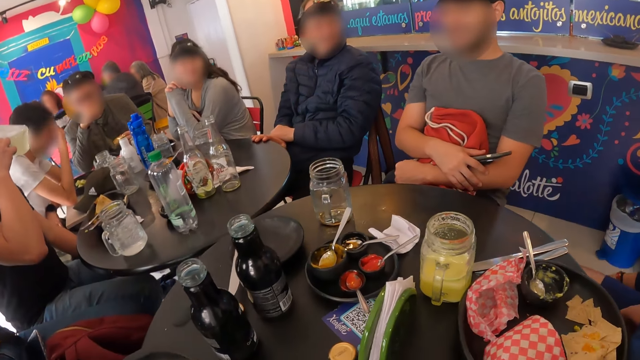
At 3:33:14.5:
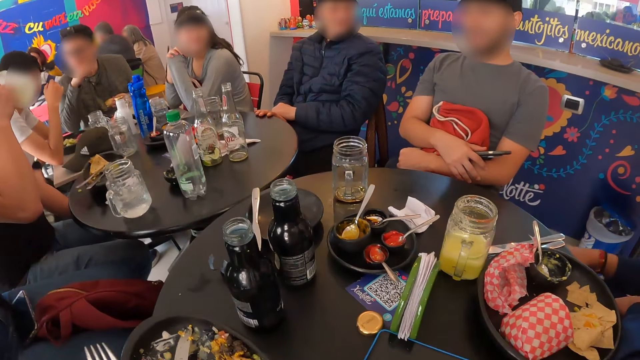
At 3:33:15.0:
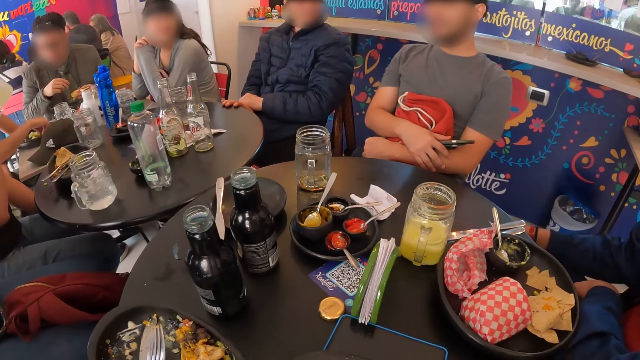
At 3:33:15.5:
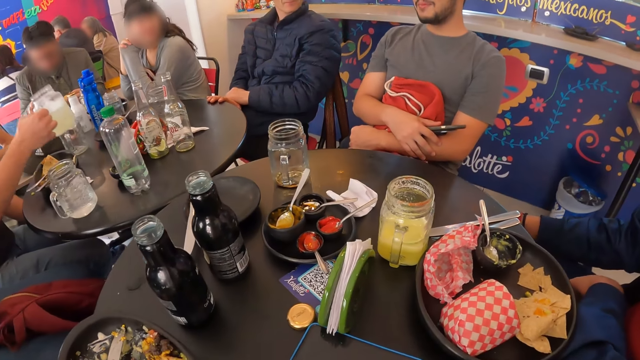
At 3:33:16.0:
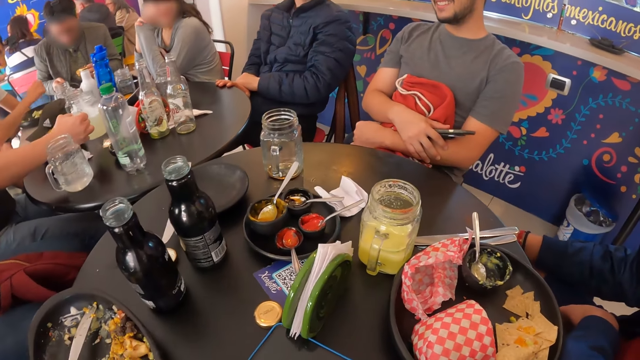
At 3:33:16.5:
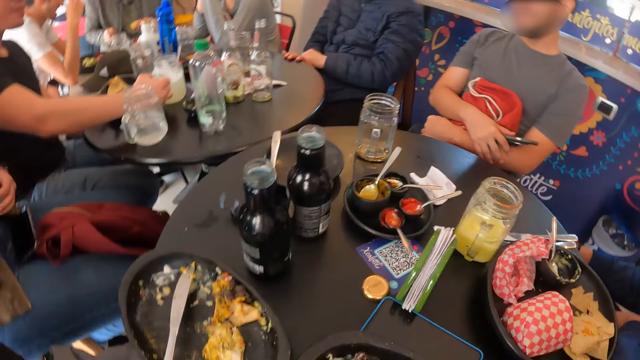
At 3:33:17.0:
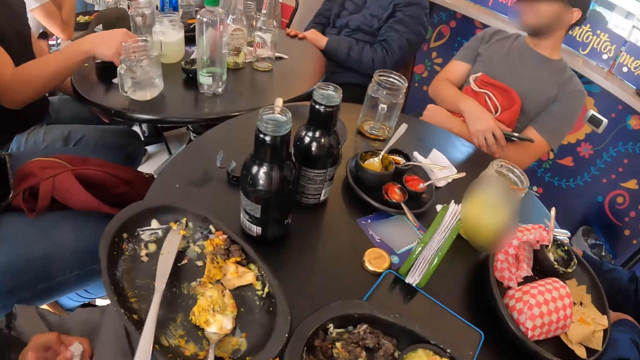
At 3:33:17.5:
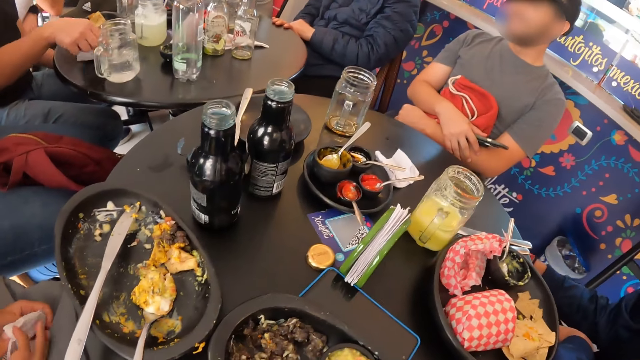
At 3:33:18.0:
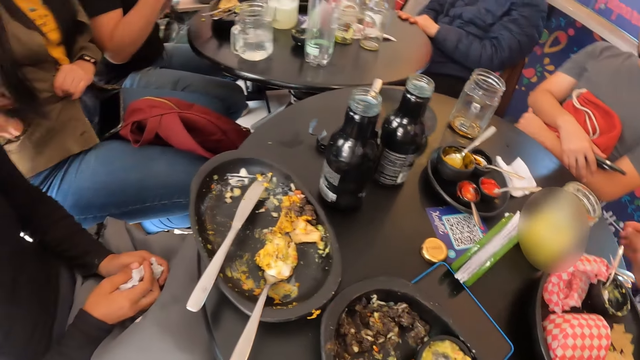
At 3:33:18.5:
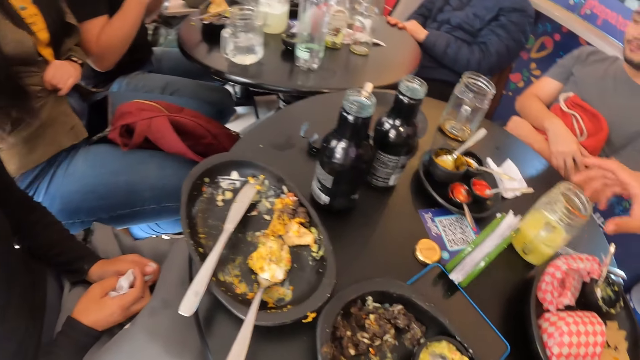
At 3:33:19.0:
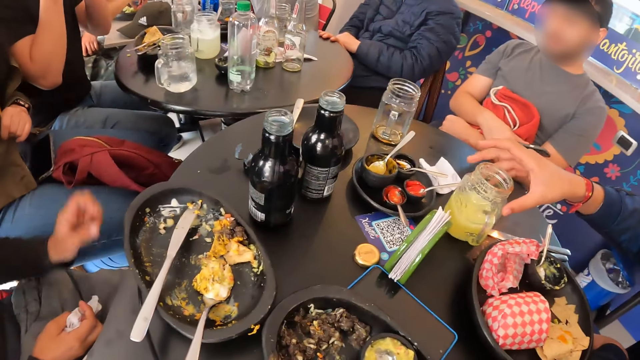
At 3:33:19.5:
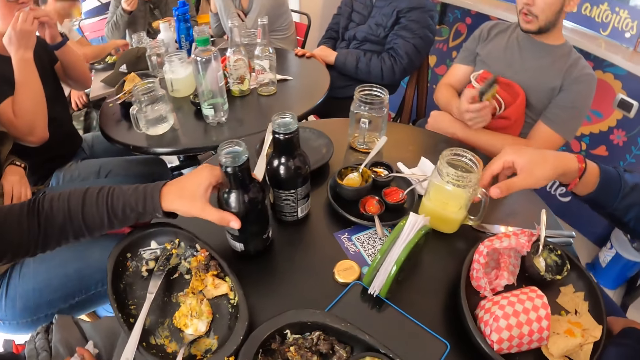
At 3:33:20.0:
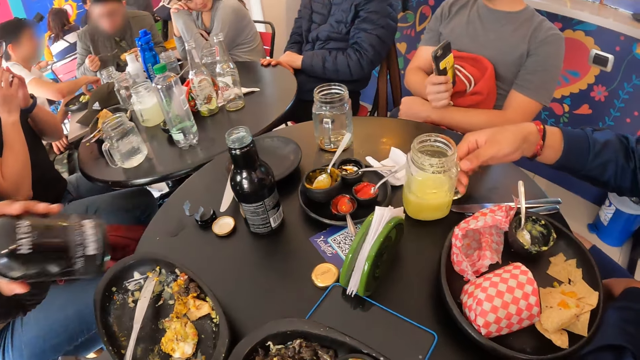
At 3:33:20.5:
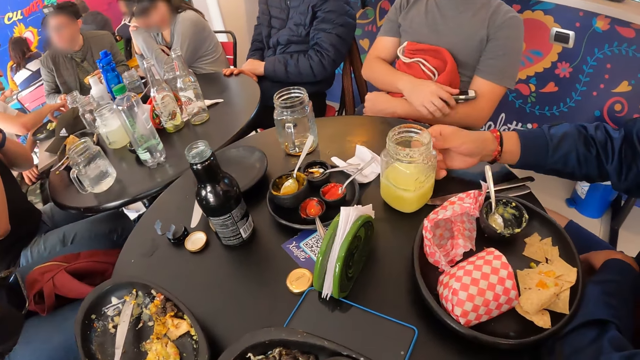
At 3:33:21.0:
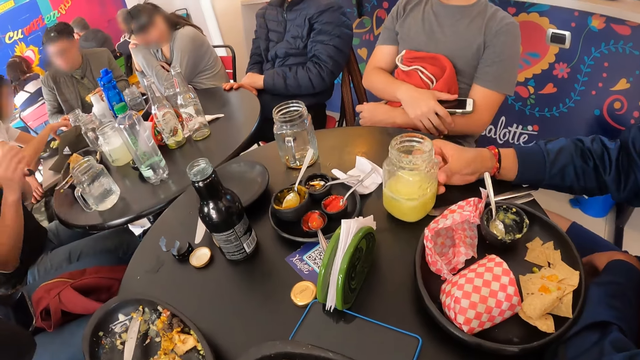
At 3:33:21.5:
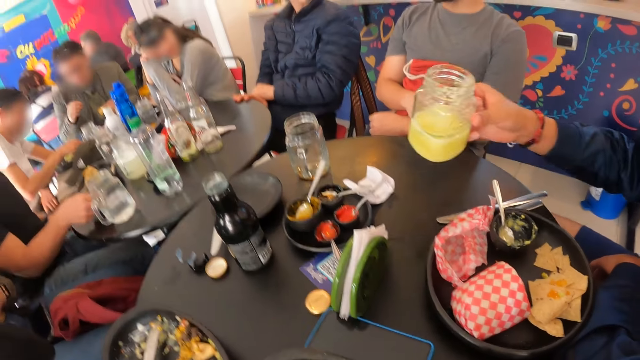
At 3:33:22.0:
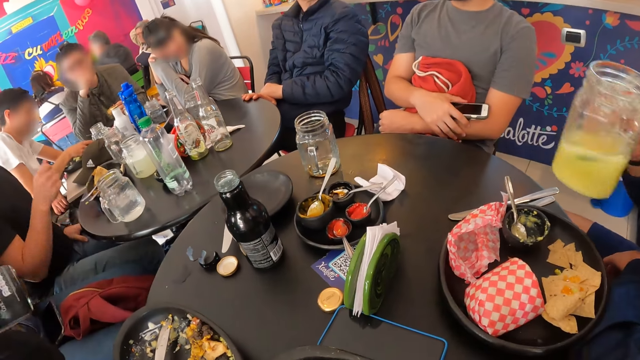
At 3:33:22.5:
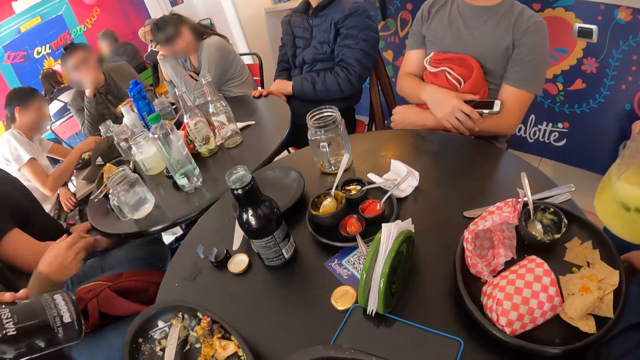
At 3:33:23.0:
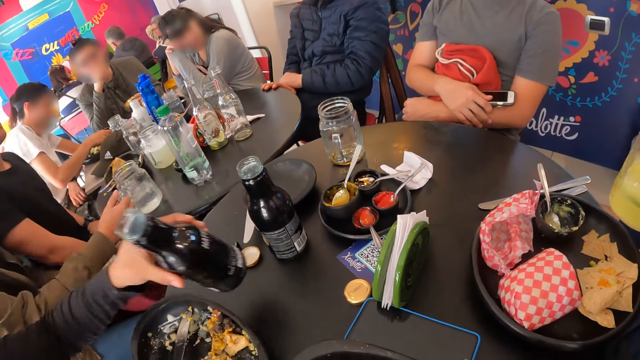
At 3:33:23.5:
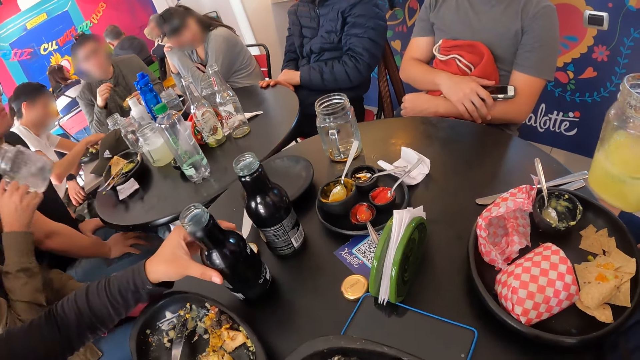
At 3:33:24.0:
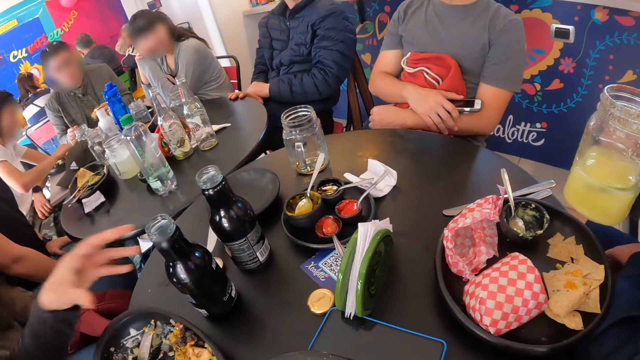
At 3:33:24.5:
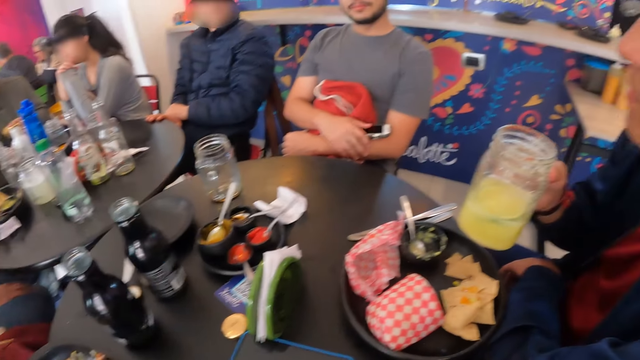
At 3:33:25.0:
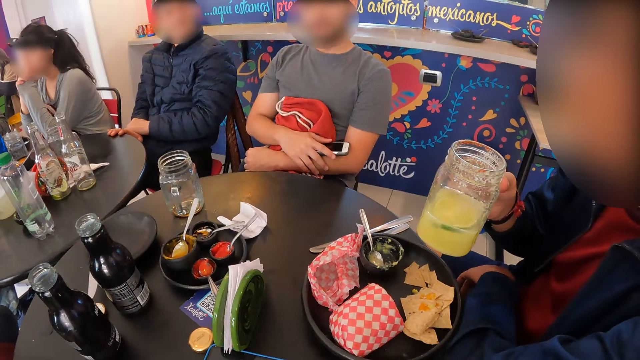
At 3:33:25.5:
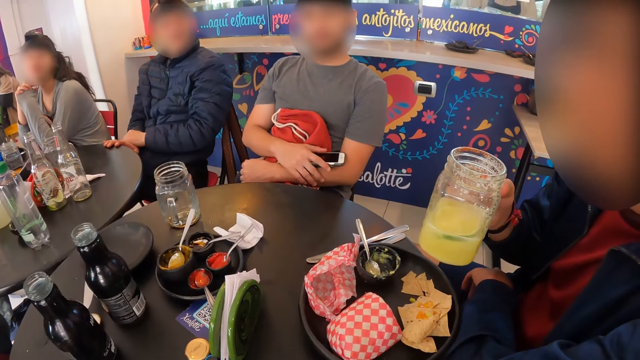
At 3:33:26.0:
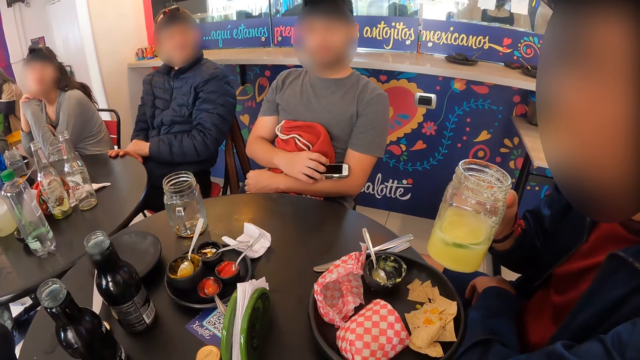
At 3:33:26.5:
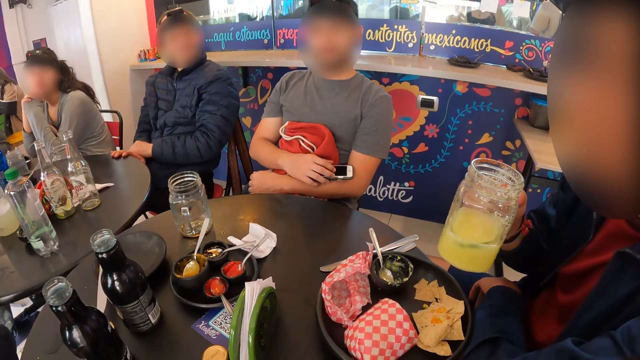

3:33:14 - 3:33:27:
The man interacts with the group of people and the camera wearer. Another man drops the cup on the table with his right hand. The woman takes the bottle from the table with her left hand. A third man takes a cup from the table with his right hand. Another woman takes the cup from the table with her right hand. The first woman drops the bottle on the table with her left hand.

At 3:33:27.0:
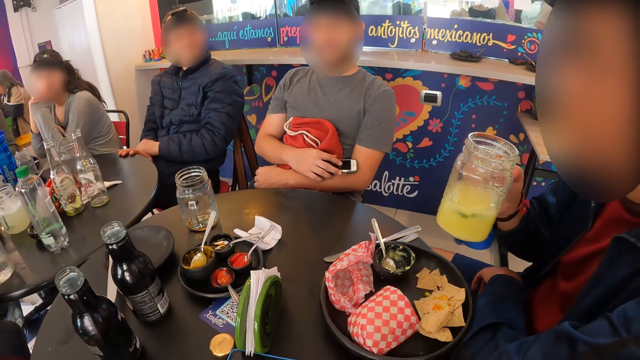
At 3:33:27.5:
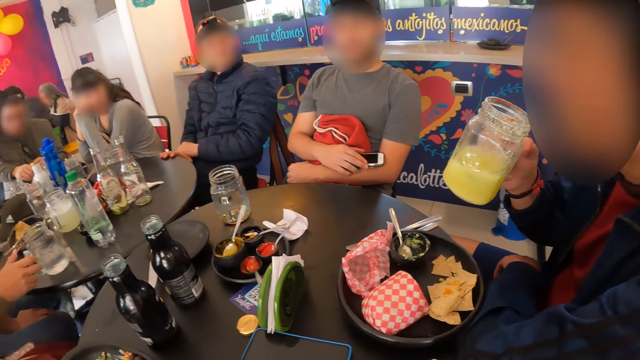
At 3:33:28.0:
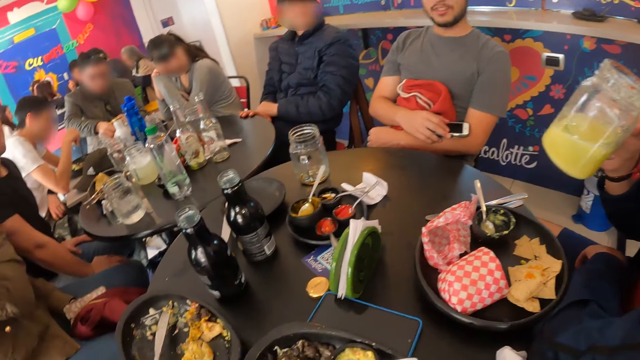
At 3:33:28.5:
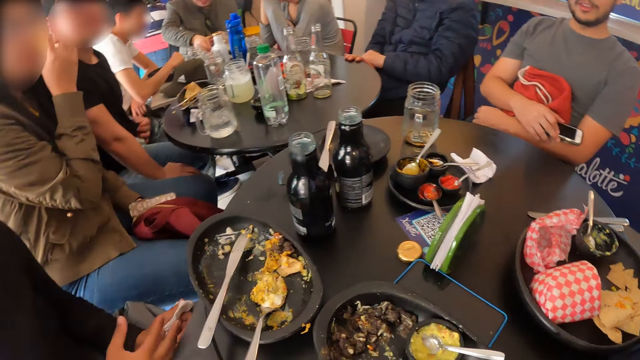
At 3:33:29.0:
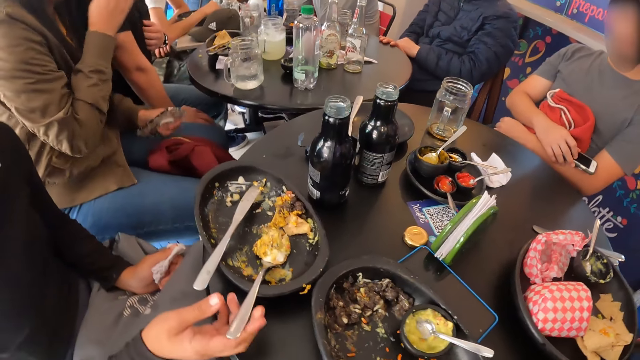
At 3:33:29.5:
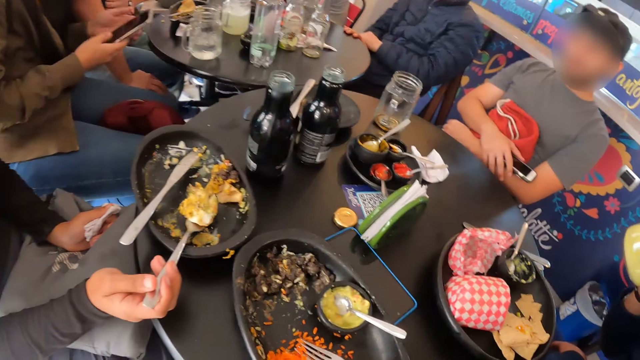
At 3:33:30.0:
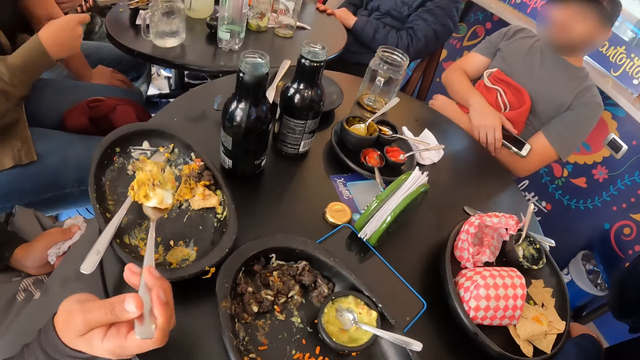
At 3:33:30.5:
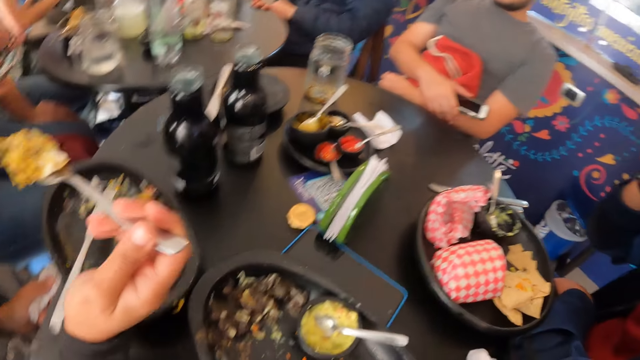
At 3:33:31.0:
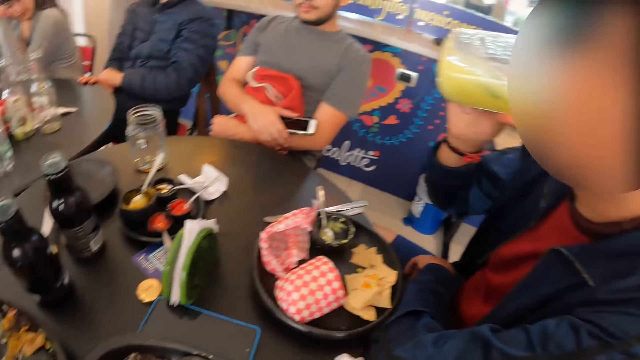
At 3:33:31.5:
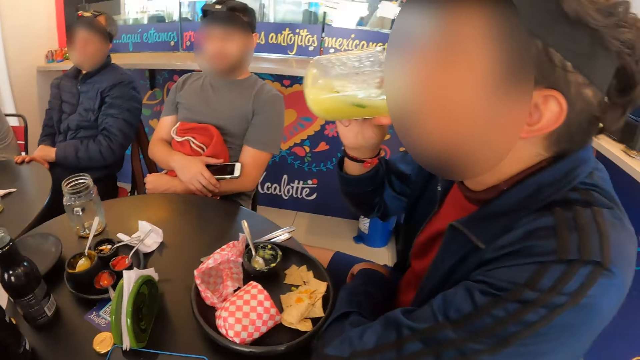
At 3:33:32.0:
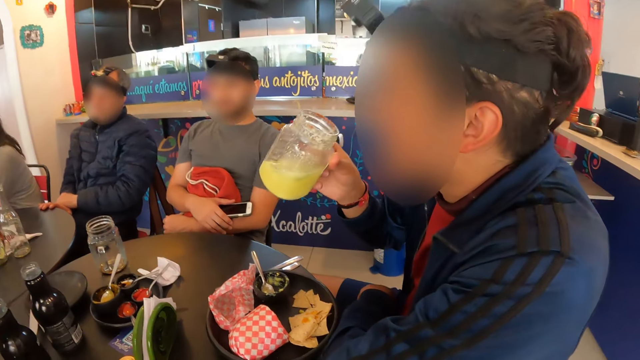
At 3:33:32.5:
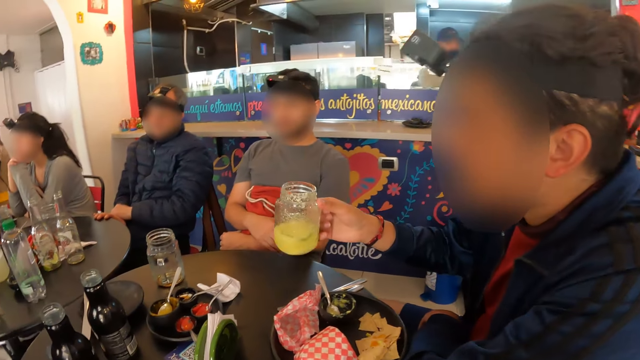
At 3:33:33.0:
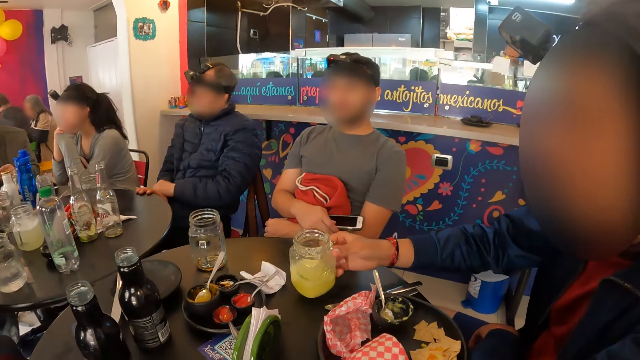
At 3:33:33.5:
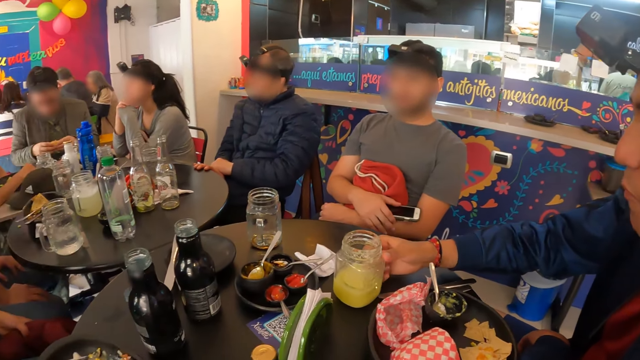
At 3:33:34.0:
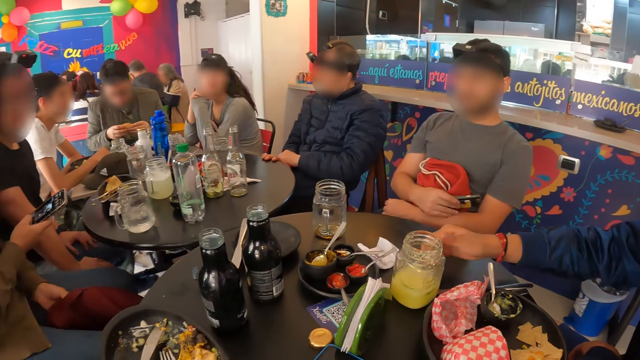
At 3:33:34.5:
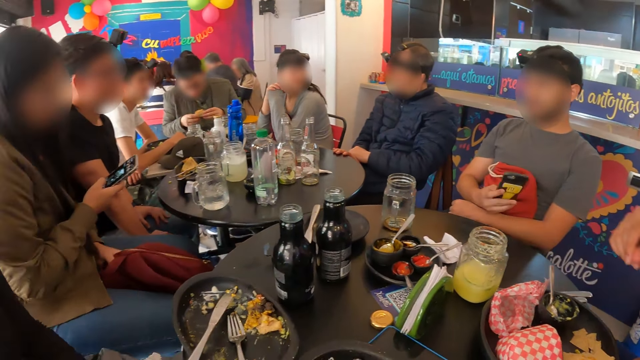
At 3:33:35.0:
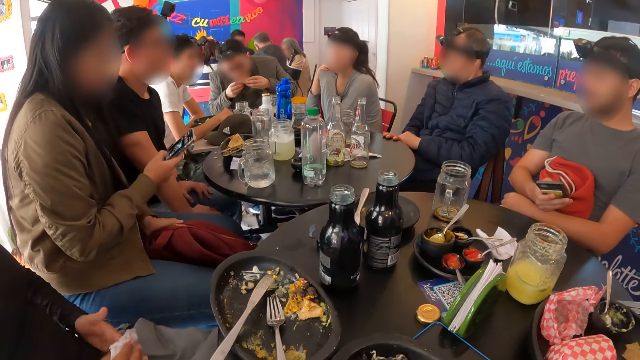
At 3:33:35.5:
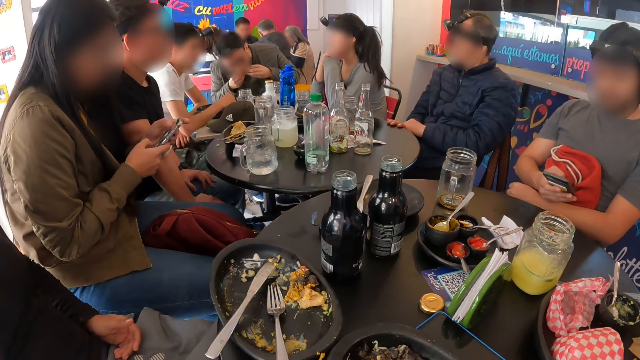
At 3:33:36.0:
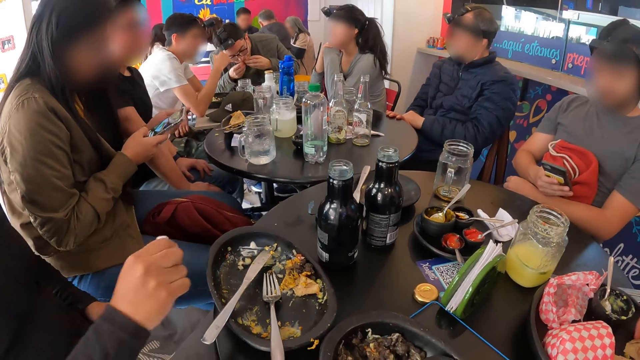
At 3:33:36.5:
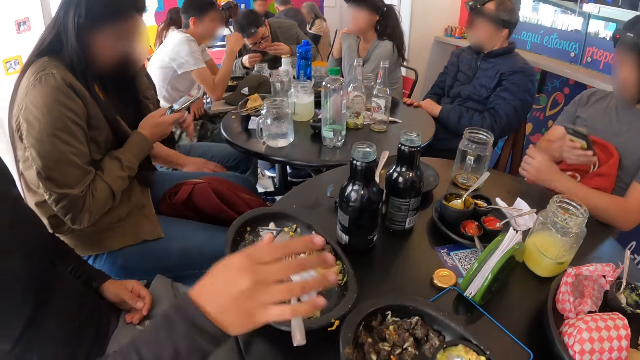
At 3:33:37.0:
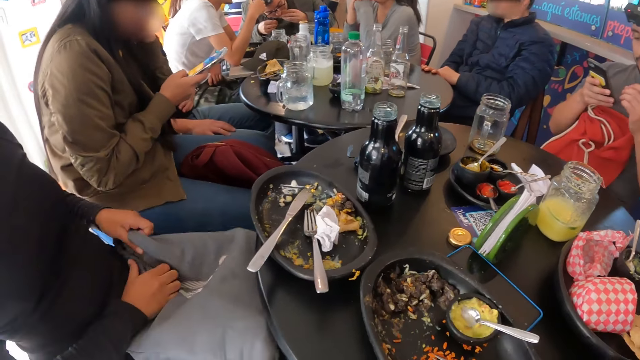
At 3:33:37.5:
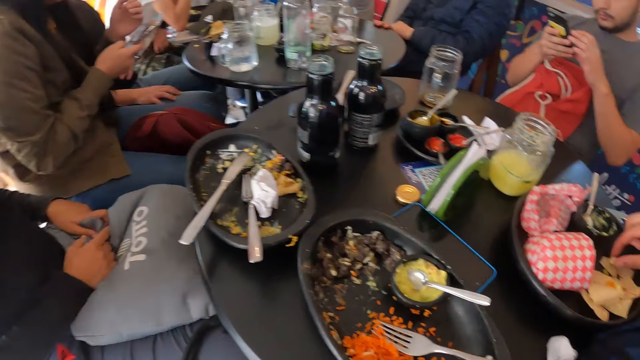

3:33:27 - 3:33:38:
The man drinks juice from the cup with his right hand. The woman eats beef veggies salad with the fork in her right hand. The man drops the cup on the table with his right hand. Another woman operates the phone with both hands.
